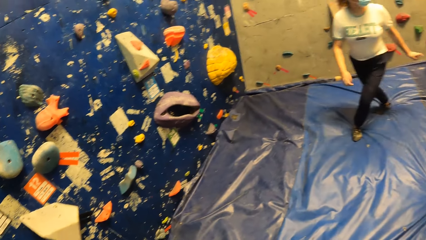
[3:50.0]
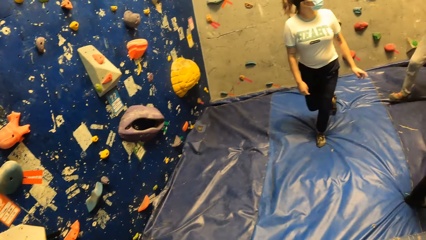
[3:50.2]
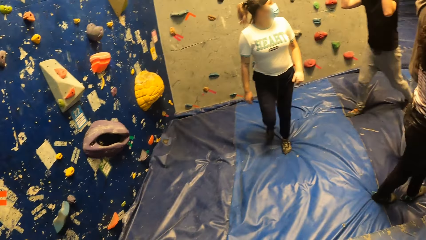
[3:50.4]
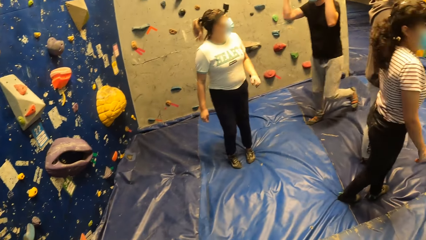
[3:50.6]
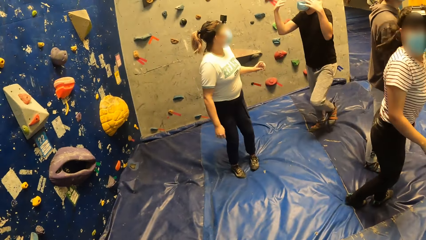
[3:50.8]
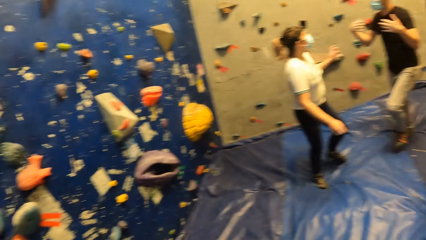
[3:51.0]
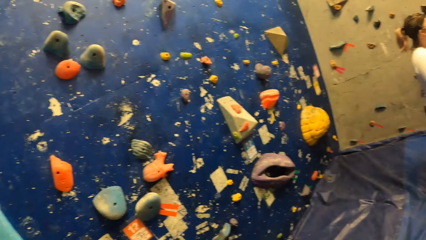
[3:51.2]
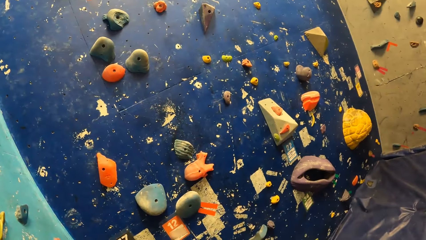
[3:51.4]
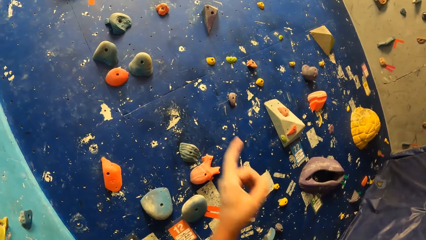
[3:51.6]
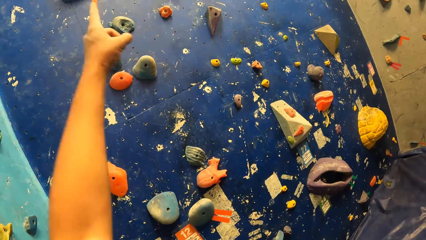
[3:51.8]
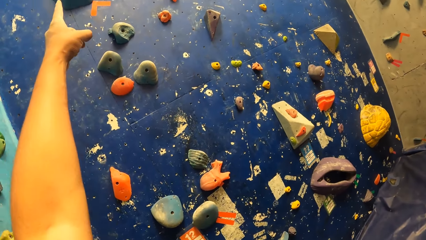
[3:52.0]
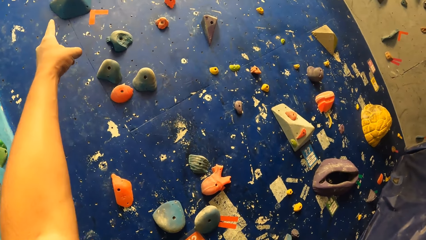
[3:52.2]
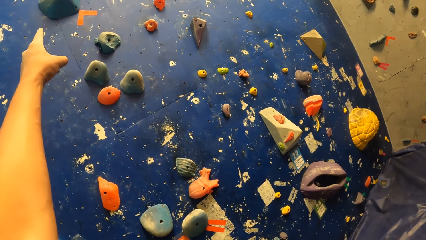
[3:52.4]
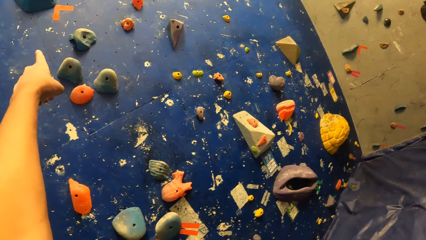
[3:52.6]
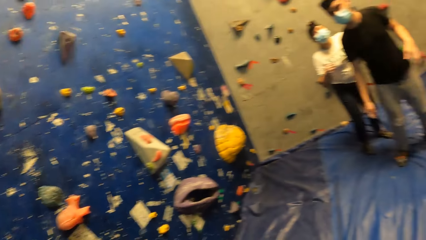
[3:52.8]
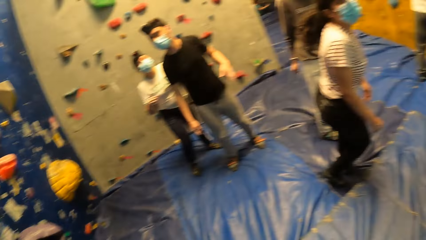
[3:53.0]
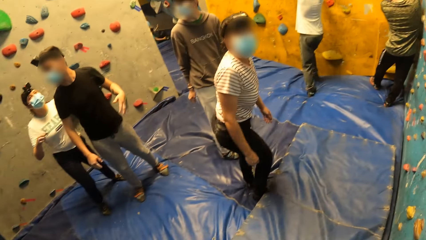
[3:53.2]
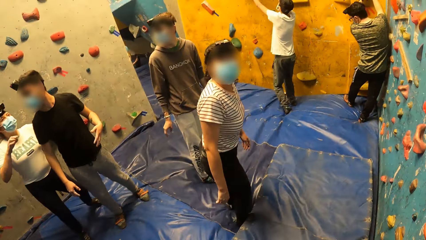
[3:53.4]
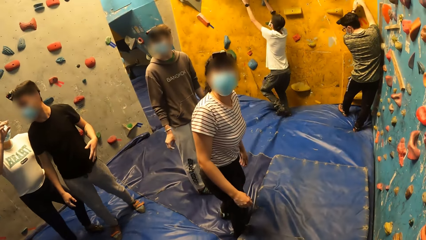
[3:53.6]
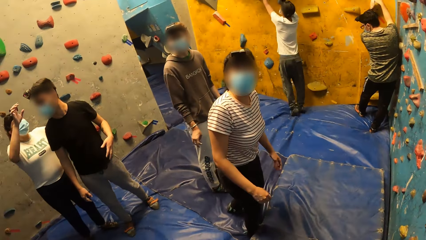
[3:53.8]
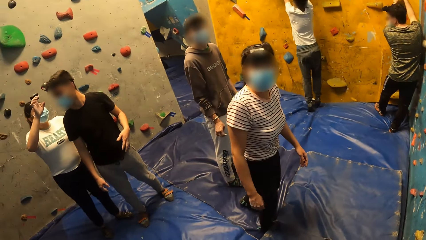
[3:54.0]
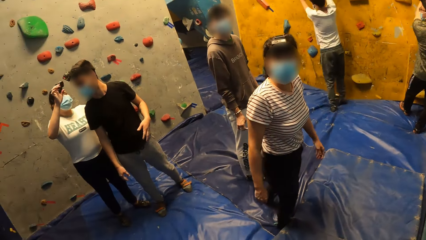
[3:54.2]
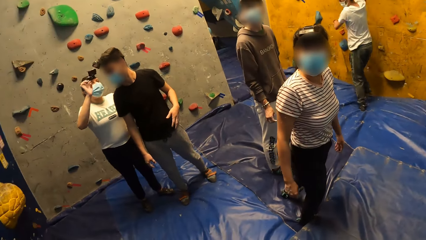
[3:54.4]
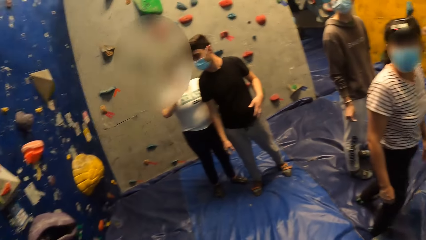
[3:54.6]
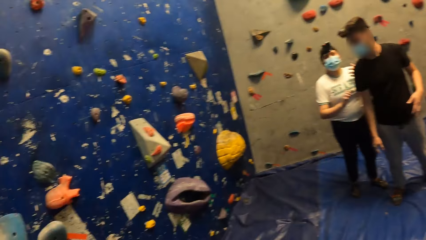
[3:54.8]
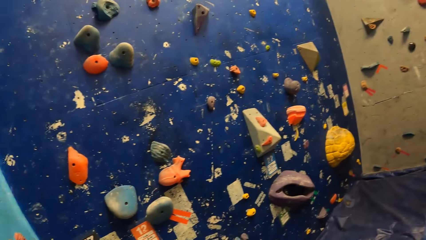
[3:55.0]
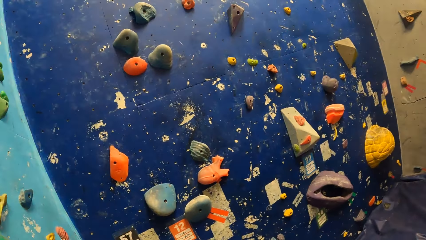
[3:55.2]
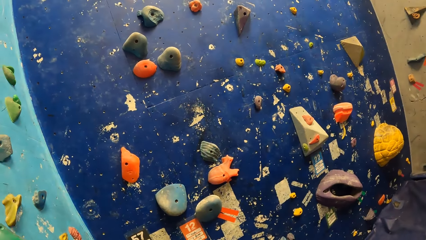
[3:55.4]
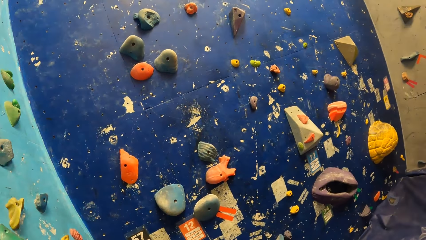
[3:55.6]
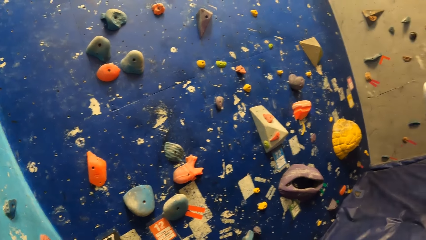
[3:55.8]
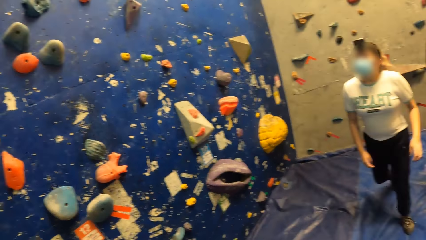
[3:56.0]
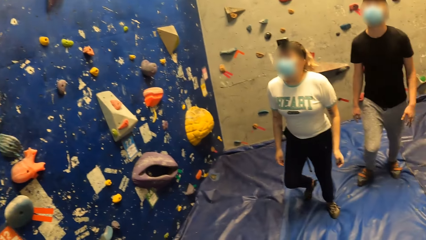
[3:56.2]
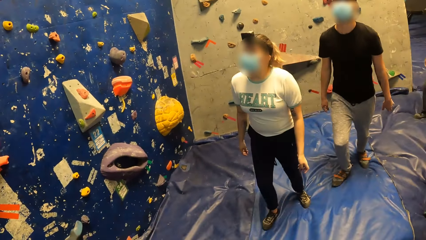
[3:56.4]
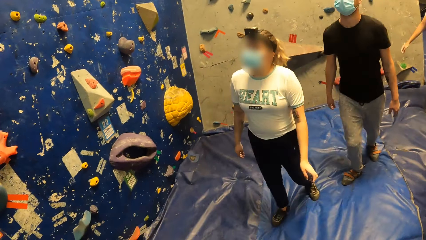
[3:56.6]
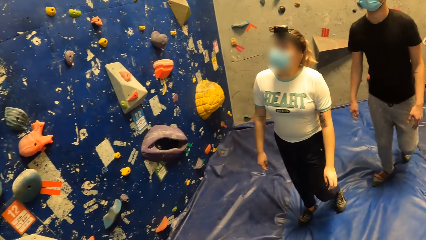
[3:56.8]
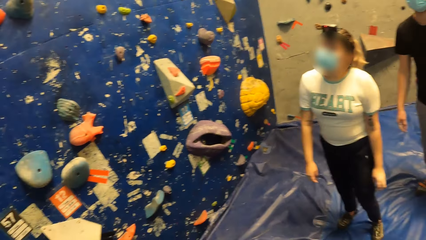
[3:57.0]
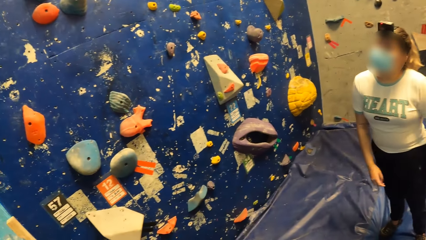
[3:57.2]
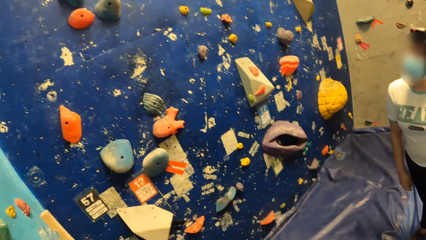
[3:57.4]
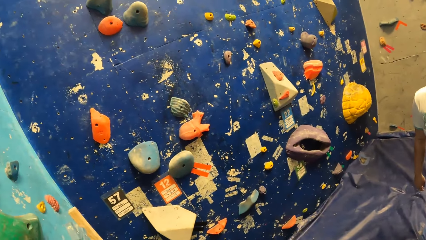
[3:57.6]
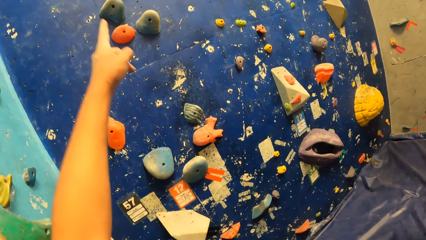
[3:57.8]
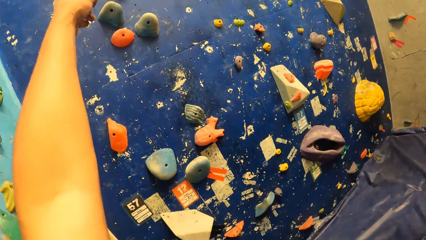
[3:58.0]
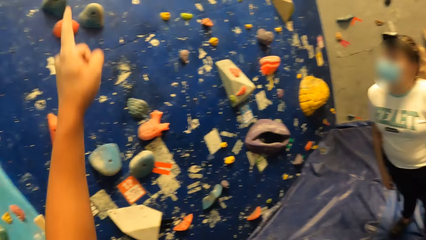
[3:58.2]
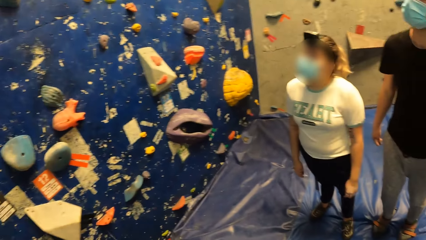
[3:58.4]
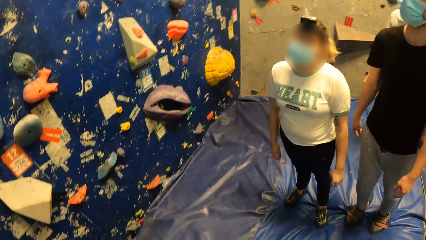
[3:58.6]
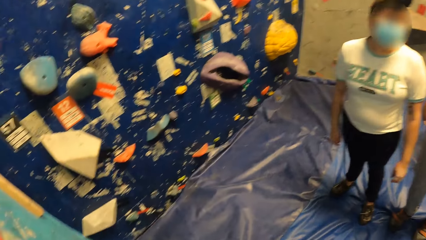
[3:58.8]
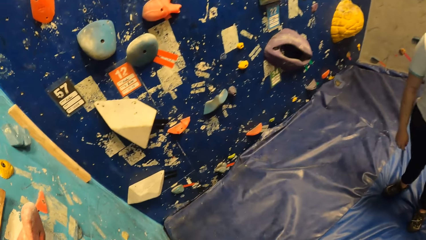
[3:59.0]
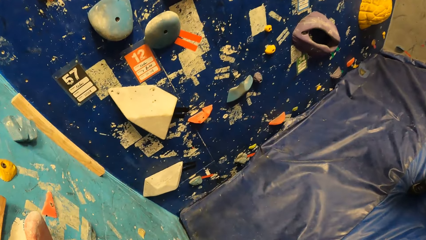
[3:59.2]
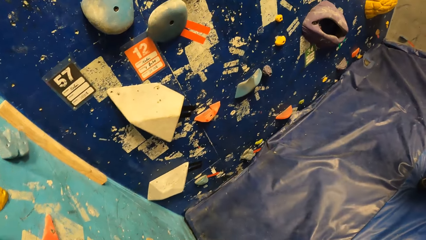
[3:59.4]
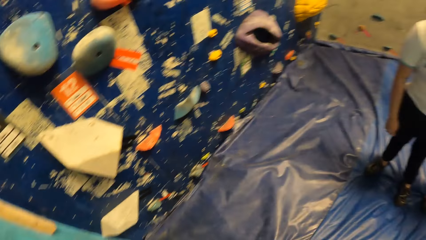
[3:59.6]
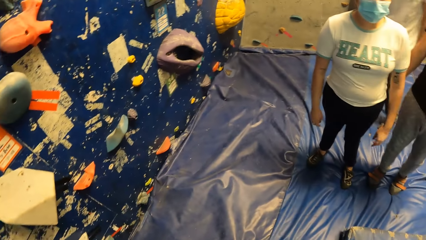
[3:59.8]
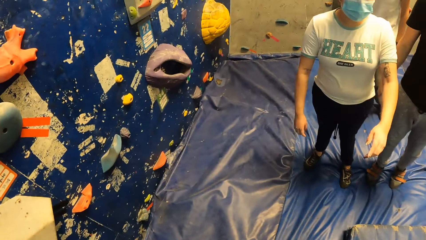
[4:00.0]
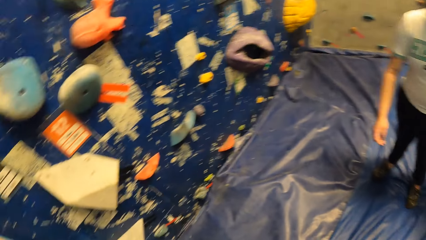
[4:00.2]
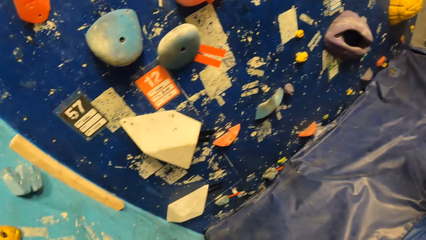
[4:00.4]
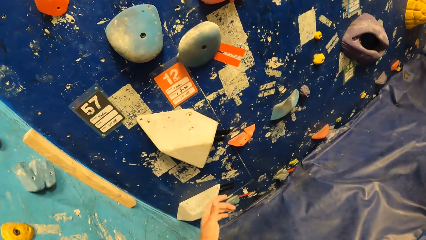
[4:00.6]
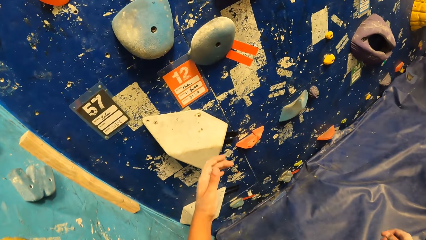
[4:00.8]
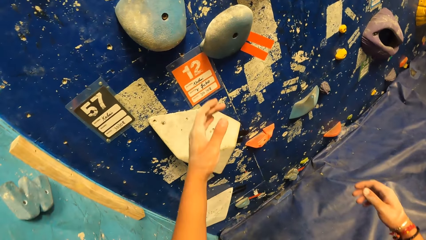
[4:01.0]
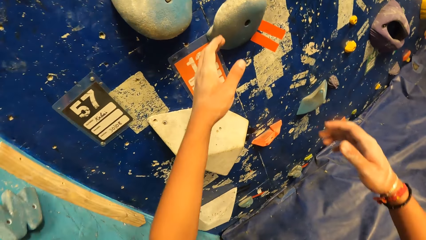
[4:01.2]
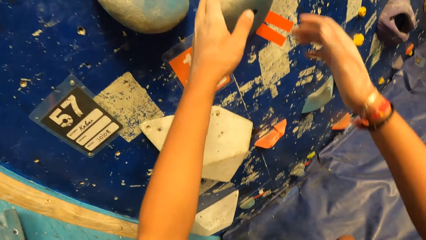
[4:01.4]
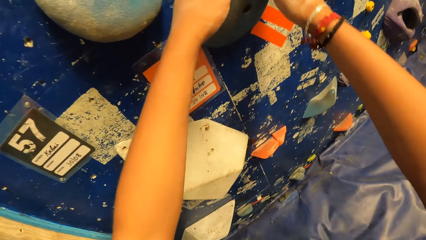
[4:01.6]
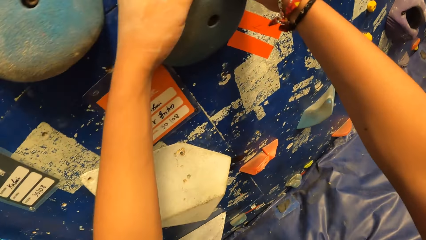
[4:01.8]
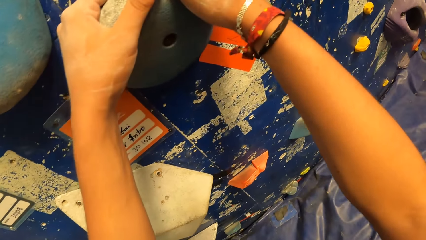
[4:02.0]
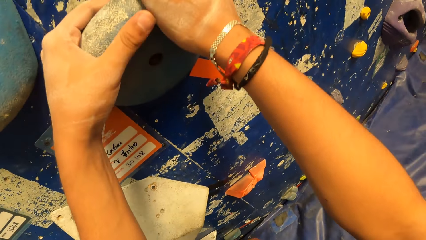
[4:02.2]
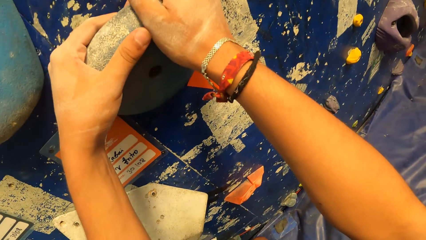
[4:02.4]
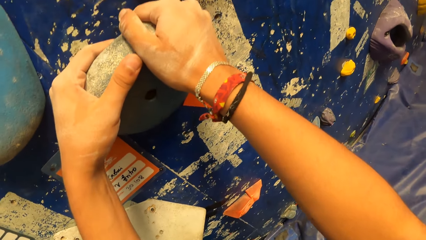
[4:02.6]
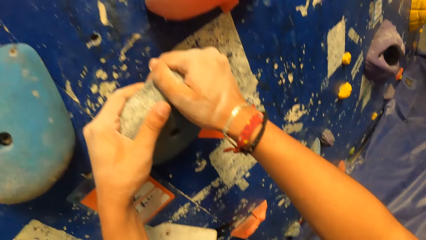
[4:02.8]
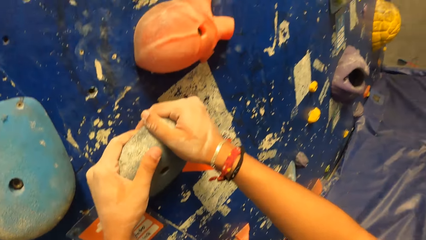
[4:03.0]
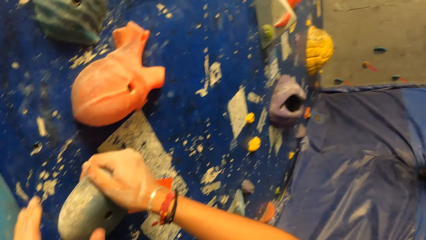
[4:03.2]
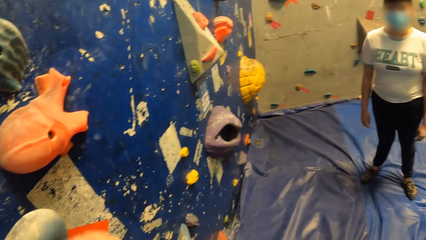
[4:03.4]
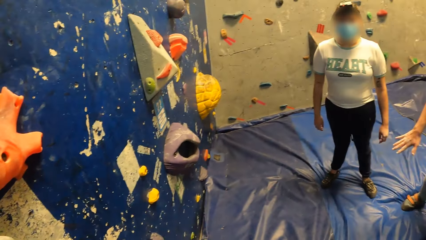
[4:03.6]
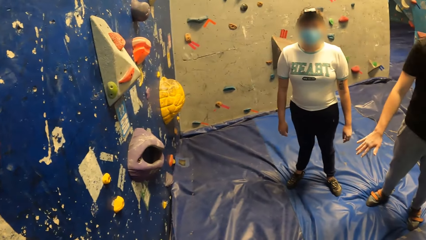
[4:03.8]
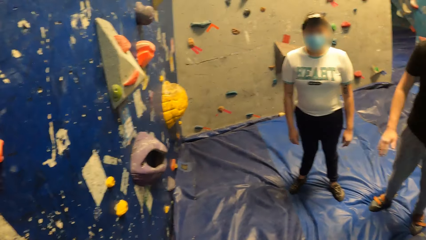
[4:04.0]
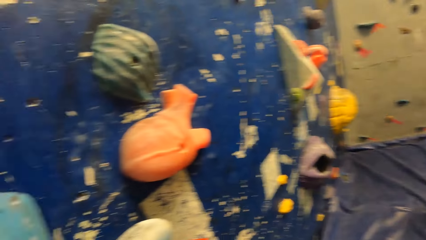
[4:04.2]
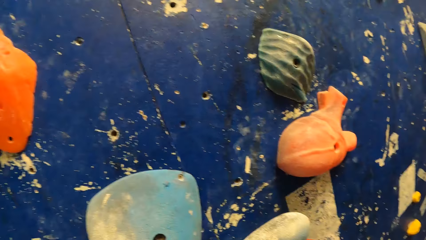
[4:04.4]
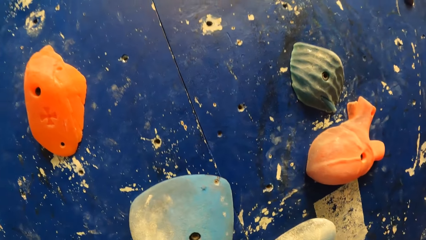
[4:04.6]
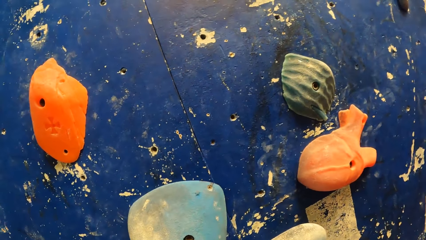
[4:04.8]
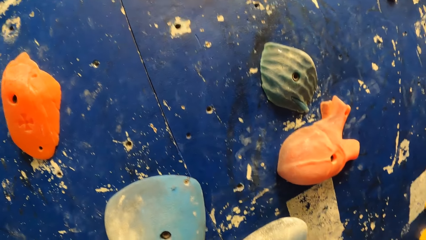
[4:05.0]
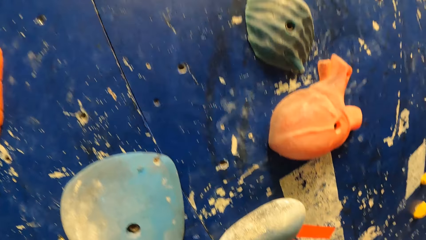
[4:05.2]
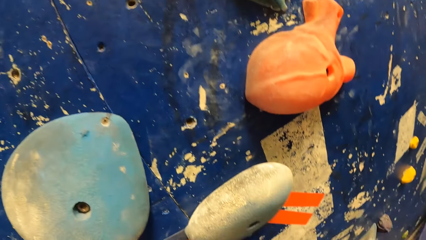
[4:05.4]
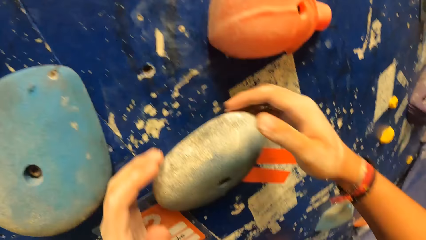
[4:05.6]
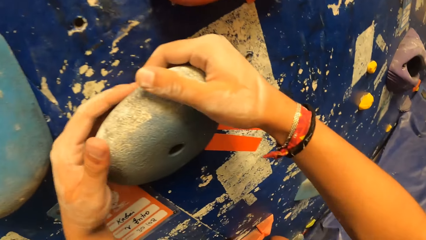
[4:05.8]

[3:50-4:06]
A woman raises her hands. The camera wearer points towards a bouldering wall with his left hand. A man looks around. The camera wearer looks around. The woman walks around. The camera wearer raises his hand and looks at another woman. He places both hands on a climbing hold on the bouldering wall. He climbs the wall.
